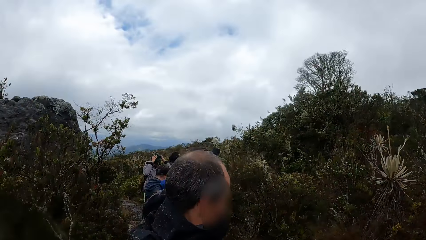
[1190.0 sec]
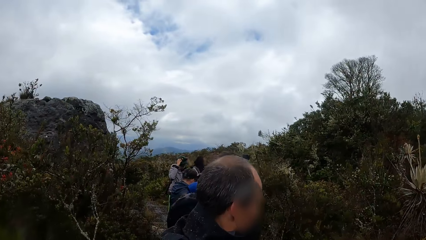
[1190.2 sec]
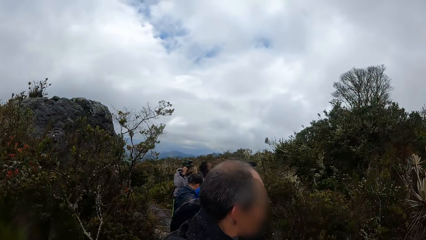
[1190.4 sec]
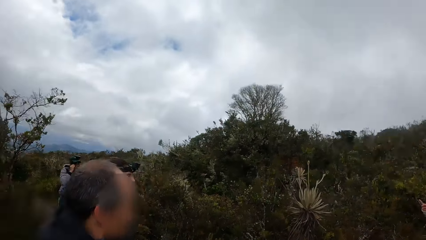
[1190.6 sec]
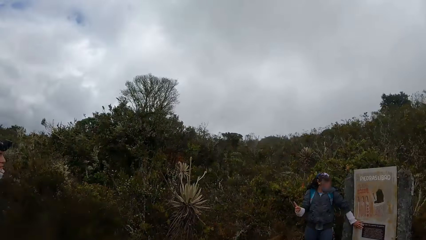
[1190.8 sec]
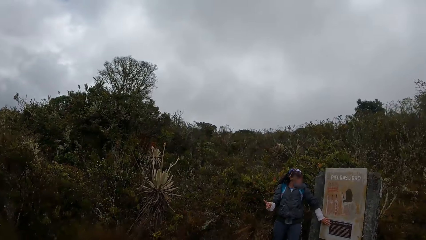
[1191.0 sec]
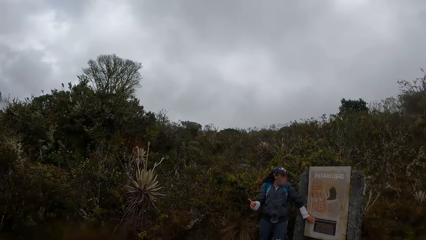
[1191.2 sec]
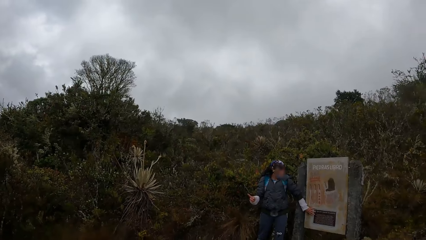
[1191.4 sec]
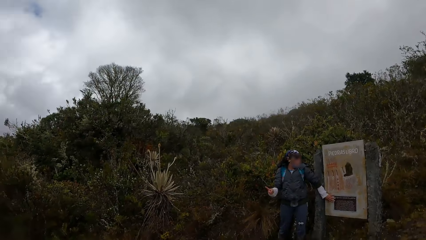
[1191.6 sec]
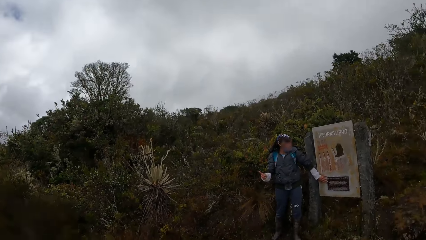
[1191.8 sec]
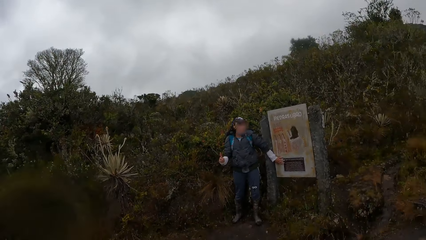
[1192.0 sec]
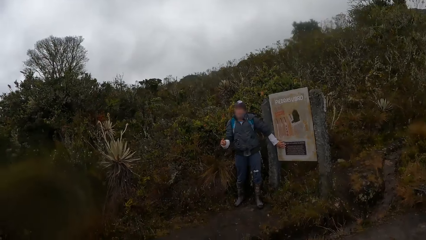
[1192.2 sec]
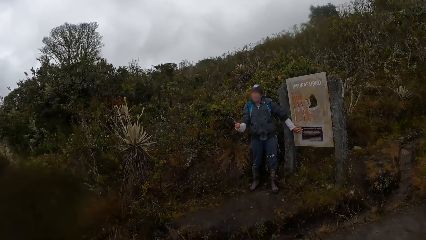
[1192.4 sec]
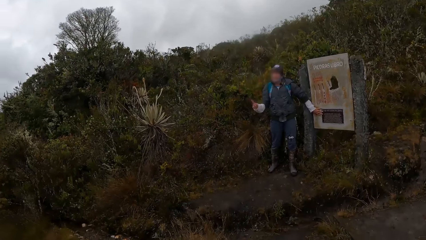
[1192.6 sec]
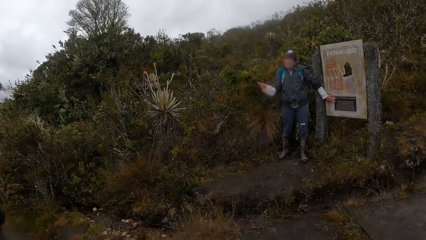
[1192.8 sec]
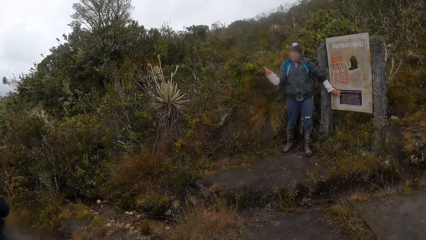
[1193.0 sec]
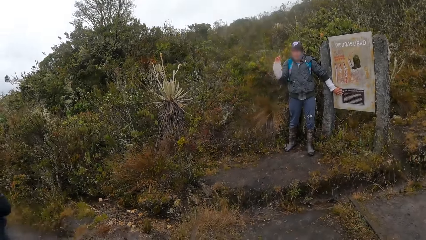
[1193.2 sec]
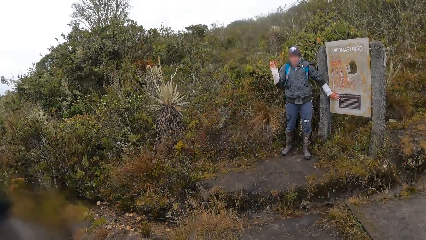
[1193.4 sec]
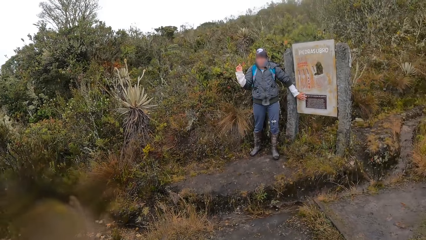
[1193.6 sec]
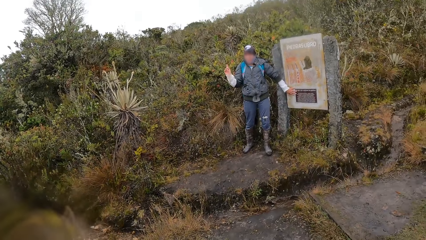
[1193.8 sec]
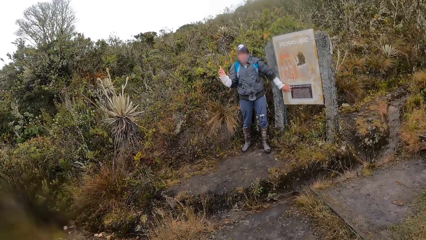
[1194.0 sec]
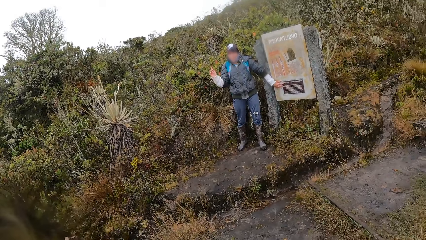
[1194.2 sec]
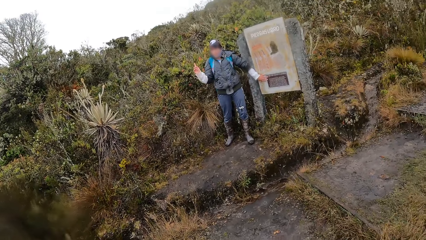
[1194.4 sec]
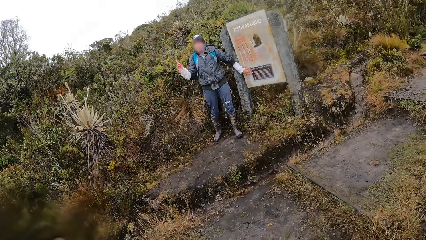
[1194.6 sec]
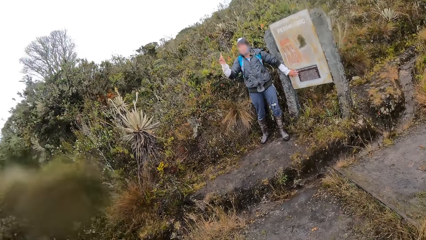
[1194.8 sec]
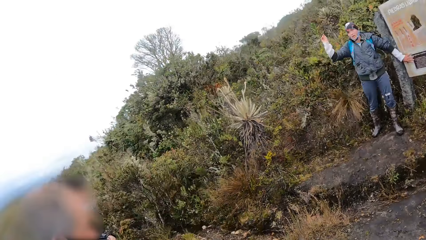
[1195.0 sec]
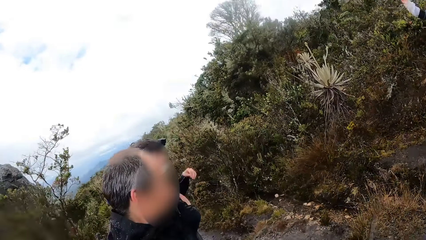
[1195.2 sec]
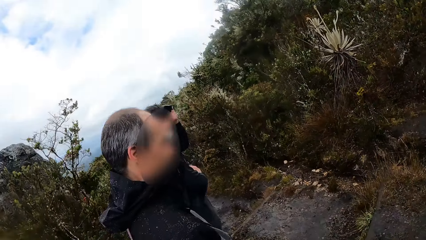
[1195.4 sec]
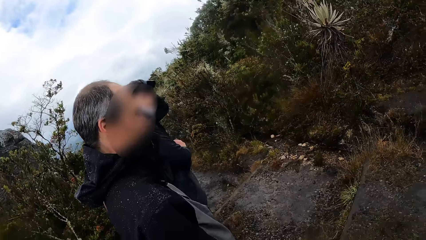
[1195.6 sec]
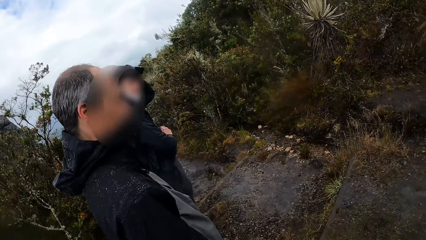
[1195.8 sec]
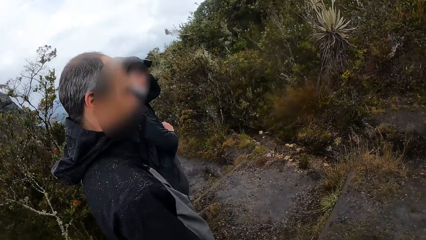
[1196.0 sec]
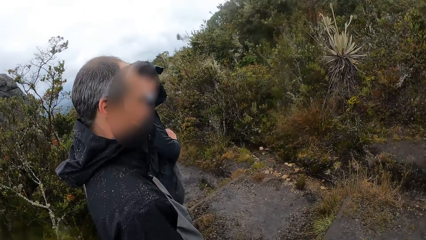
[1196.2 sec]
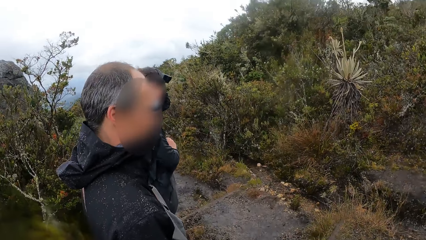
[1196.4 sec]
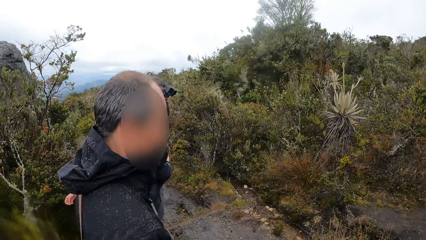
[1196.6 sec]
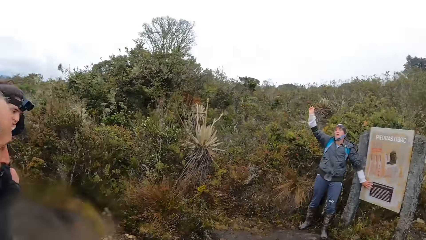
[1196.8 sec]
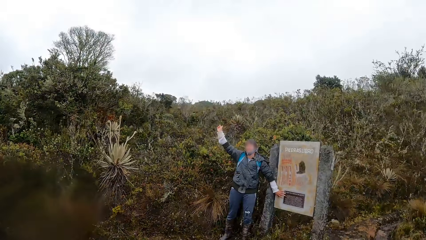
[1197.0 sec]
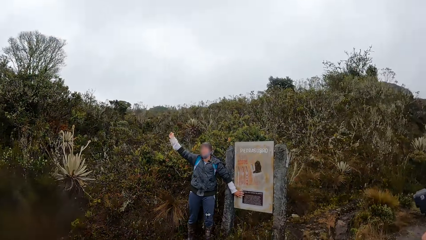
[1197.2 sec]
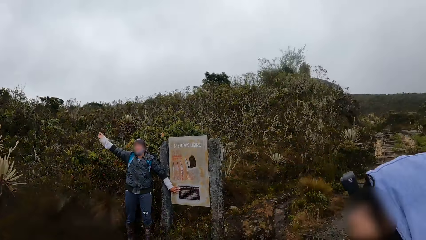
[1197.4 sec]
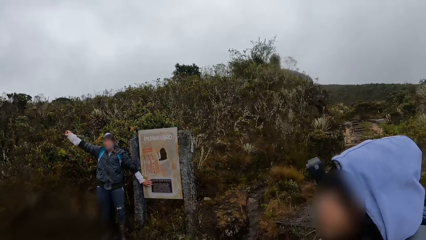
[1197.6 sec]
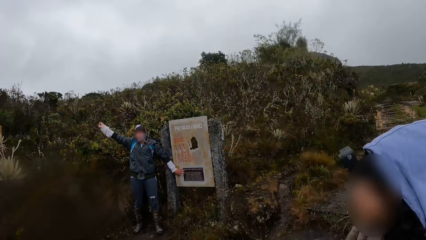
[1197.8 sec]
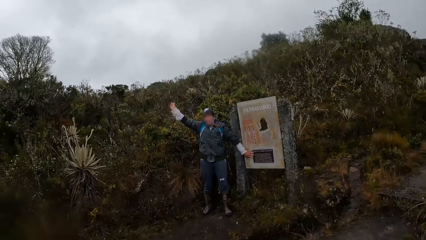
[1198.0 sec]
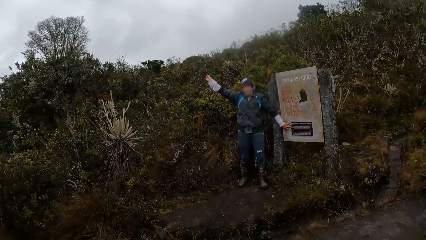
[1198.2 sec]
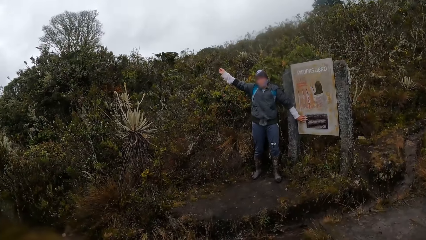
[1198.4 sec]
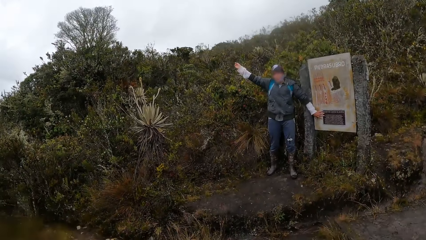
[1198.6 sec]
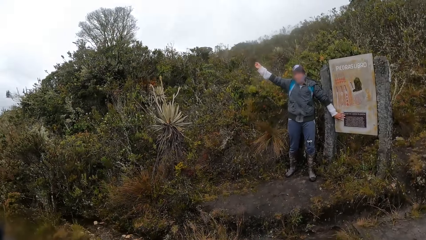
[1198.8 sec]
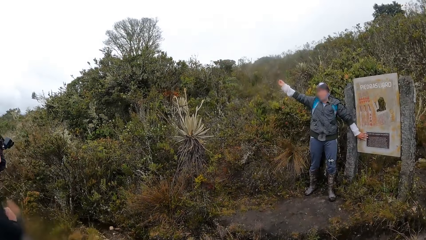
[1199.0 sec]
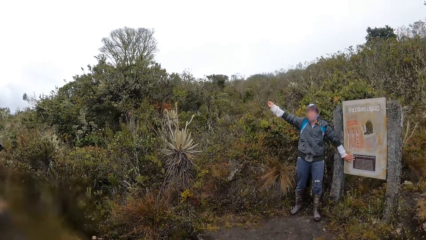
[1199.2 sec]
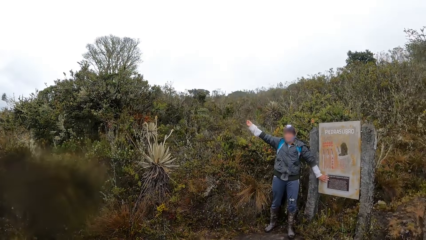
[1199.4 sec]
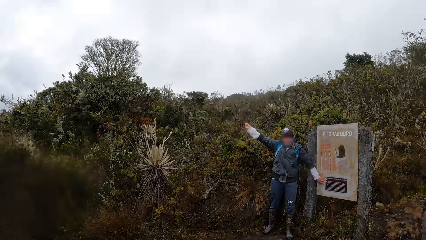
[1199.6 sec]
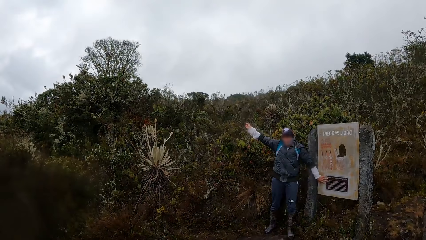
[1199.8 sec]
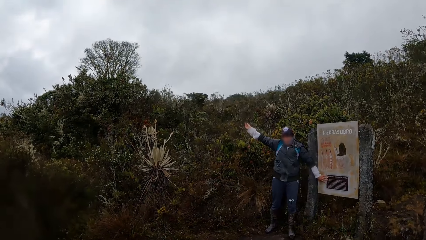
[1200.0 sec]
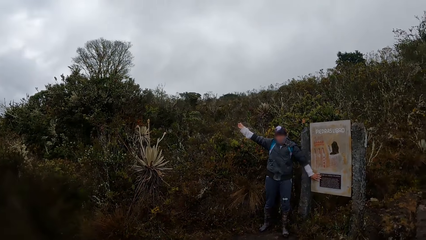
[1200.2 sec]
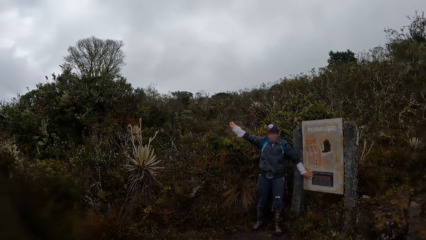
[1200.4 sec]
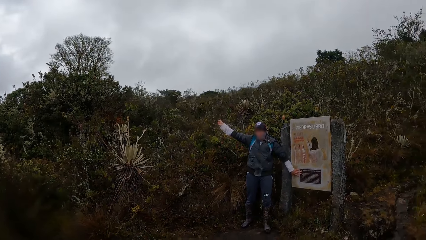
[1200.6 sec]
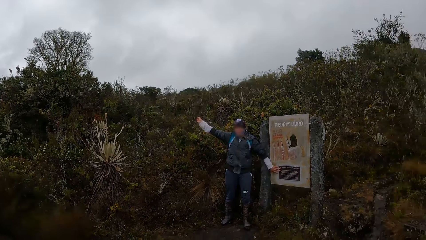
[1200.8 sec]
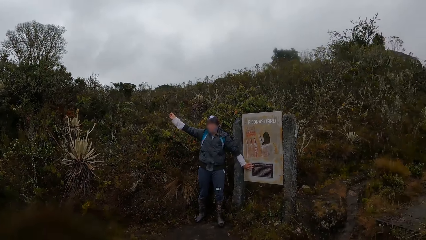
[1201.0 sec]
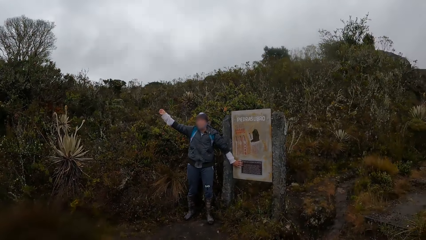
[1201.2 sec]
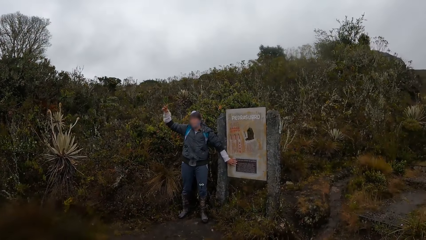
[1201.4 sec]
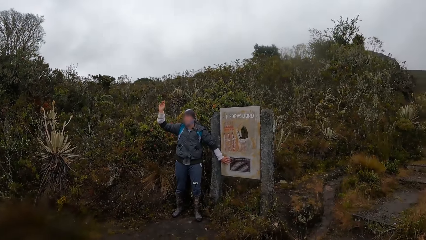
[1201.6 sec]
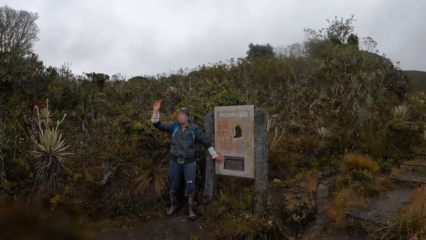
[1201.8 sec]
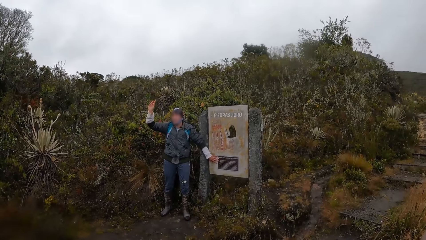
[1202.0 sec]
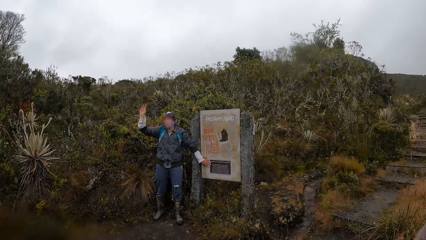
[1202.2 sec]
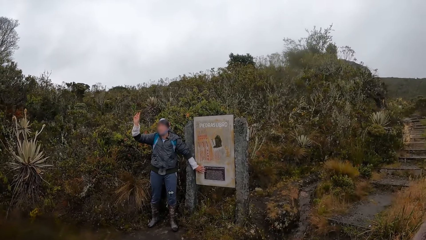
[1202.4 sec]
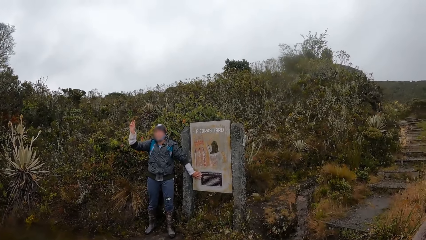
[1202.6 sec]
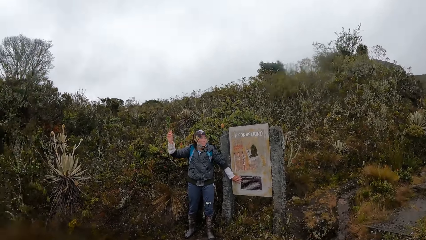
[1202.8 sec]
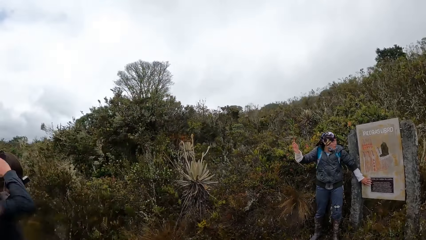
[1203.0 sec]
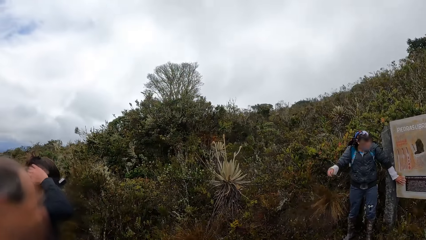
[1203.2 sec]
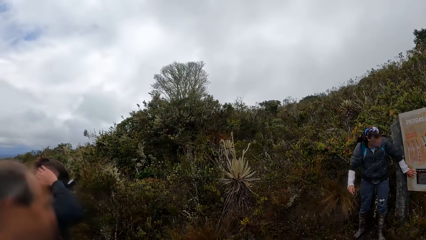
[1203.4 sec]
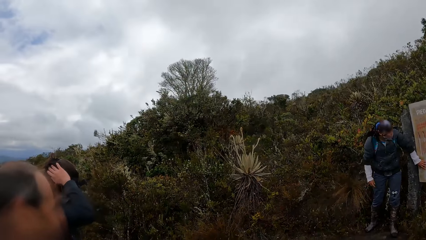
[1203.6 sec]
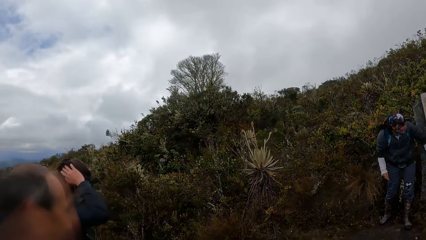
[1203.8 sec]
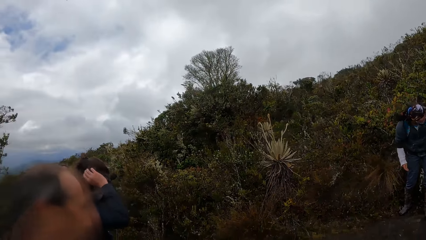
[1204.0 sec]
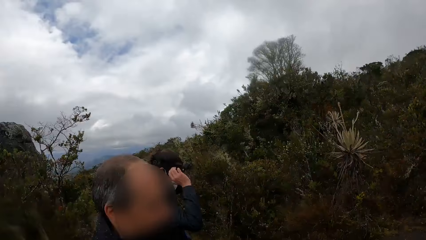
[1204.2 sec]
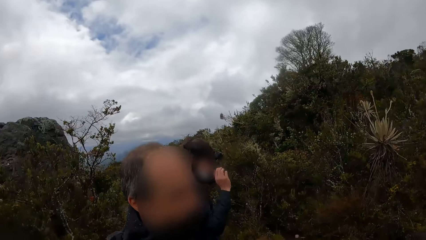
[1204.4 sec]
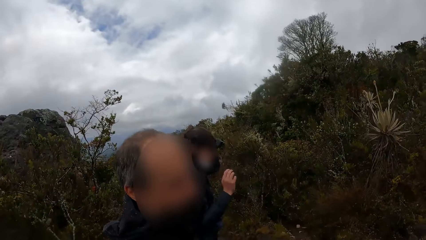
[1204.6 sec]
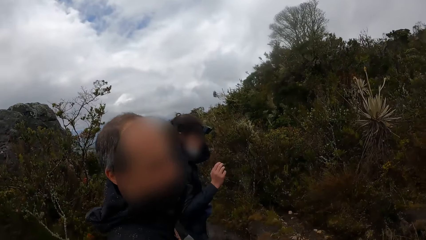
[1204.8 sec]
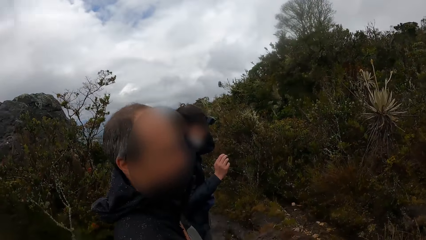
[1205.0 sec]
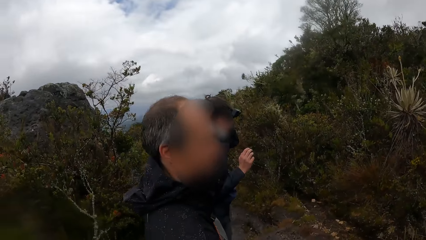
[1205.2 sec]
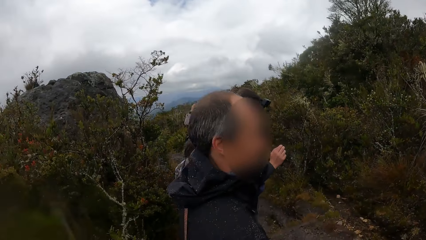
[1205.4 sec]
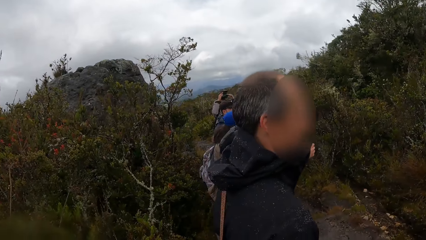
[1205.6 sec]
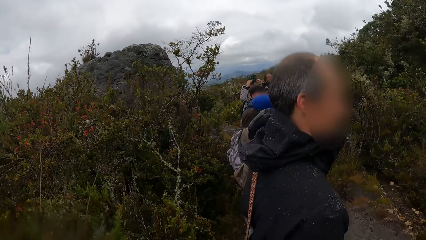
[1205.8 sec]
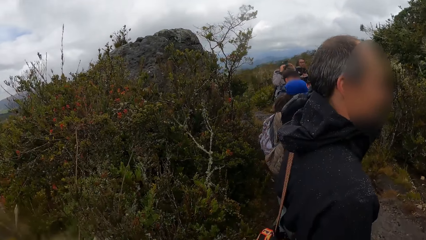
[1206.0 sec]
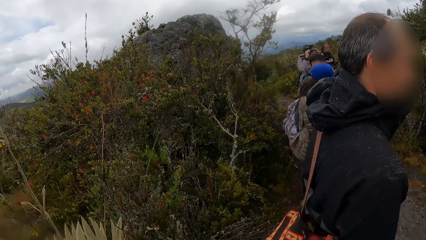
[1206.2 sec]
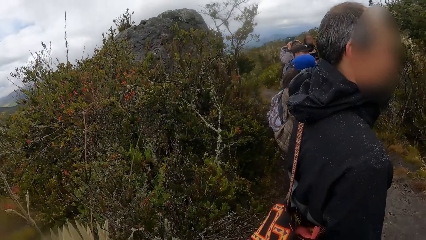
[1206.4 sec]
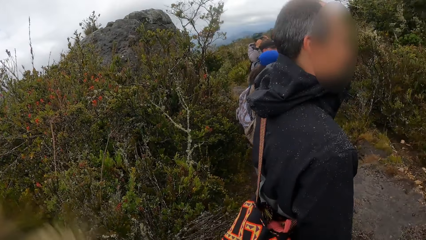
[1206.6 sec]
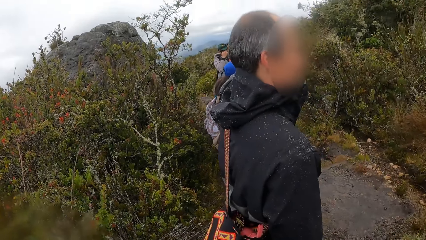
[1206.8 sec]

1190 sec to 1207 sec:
The camera wearer looks around. A man points at something. The man points at something again. The camera wearer looks around. The man lifts up a hand. The camera wearer does something. The man does something. The camera wearer looks around.
